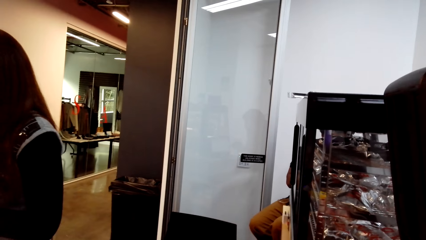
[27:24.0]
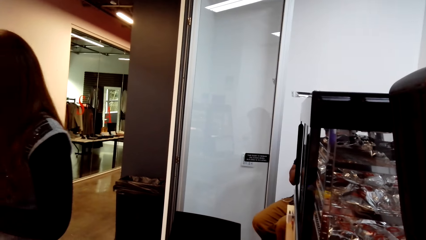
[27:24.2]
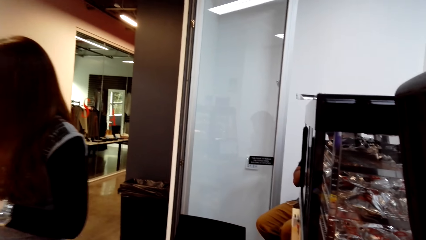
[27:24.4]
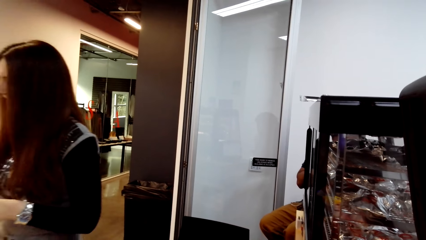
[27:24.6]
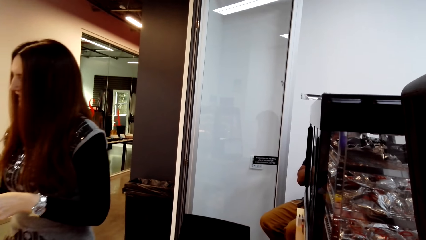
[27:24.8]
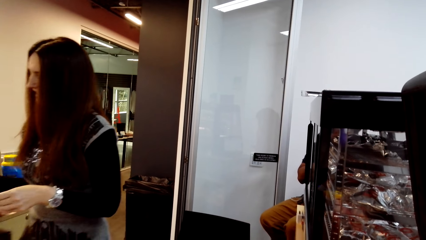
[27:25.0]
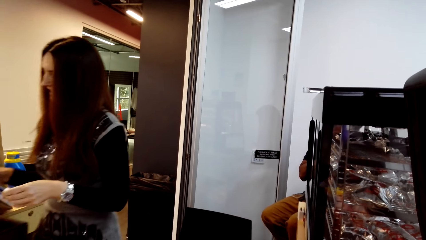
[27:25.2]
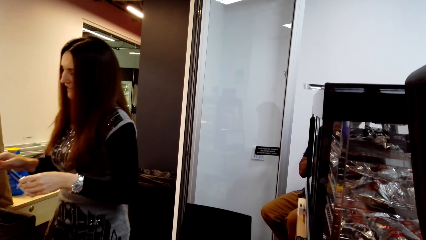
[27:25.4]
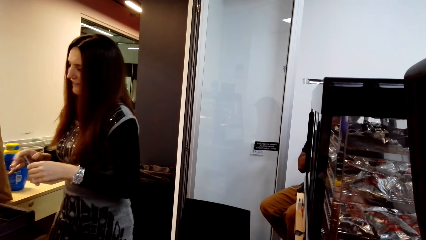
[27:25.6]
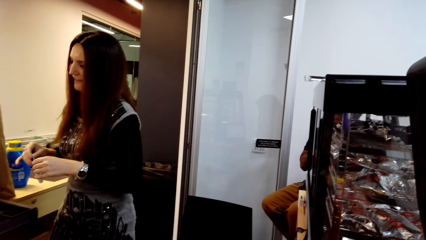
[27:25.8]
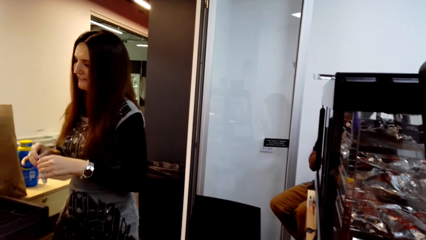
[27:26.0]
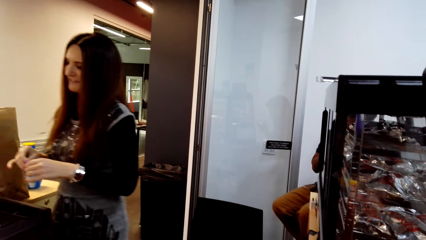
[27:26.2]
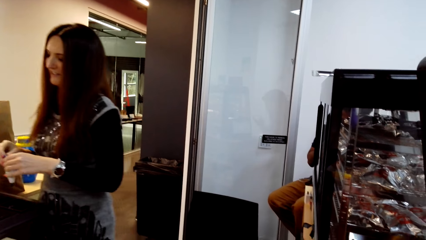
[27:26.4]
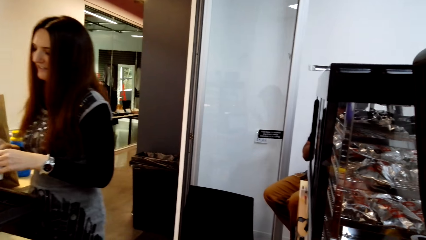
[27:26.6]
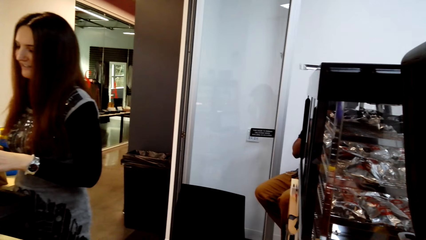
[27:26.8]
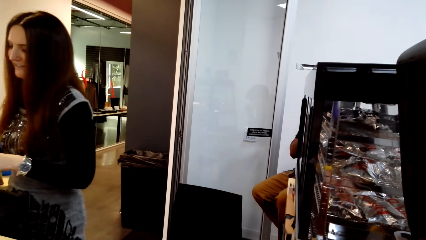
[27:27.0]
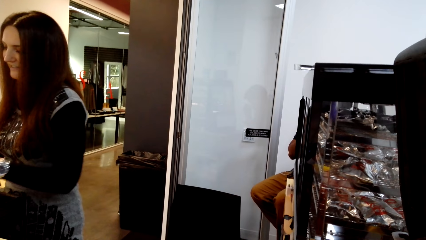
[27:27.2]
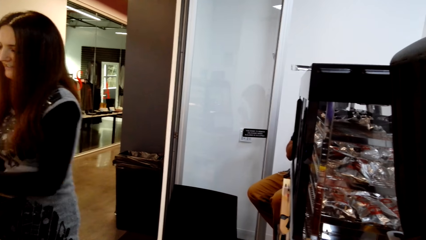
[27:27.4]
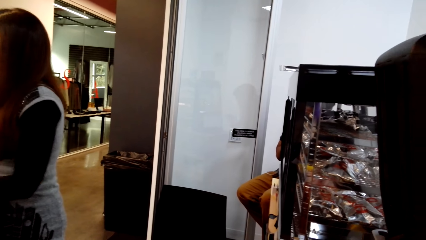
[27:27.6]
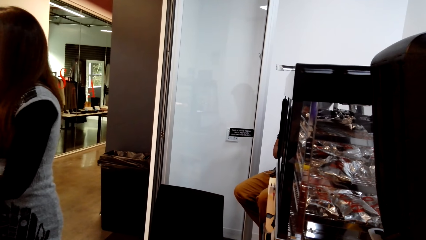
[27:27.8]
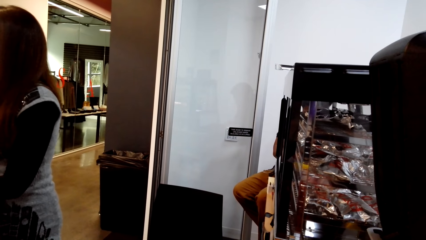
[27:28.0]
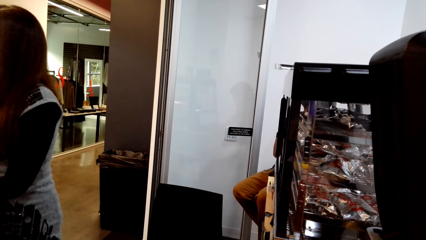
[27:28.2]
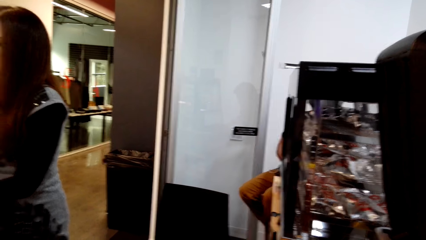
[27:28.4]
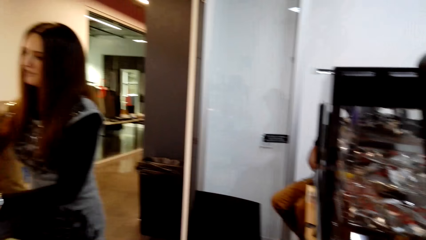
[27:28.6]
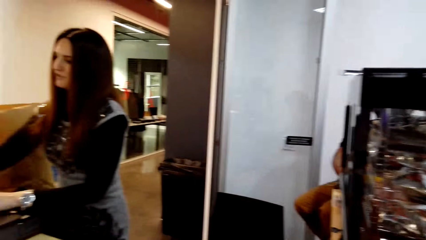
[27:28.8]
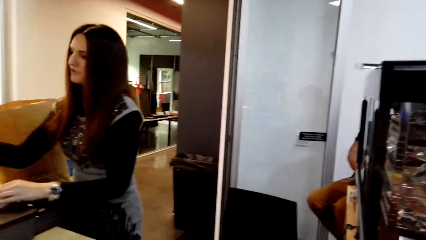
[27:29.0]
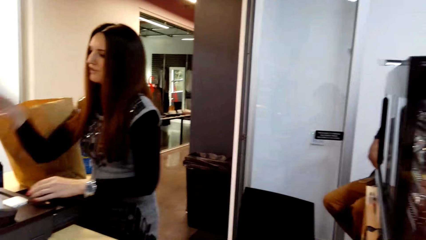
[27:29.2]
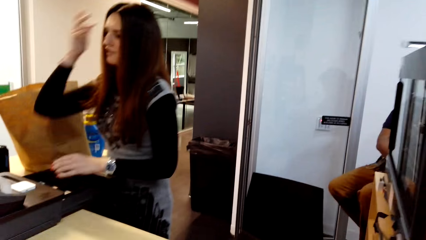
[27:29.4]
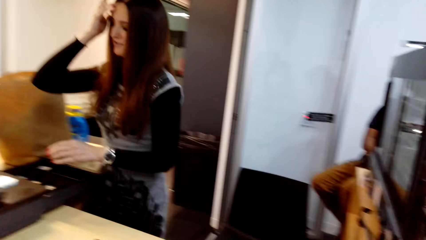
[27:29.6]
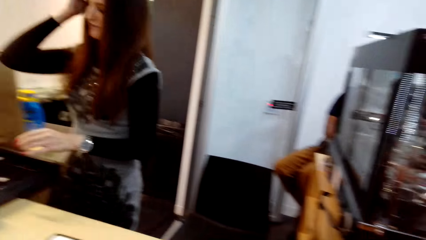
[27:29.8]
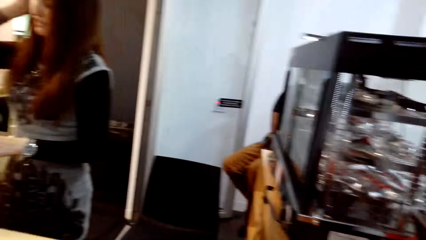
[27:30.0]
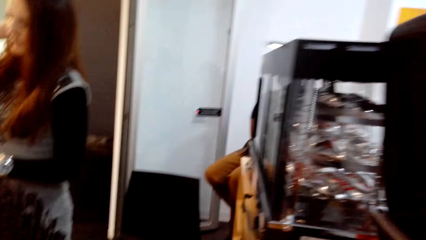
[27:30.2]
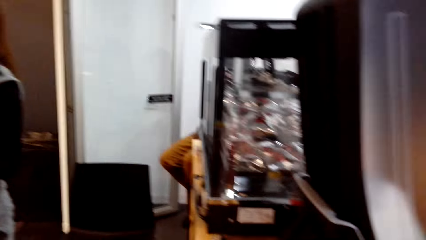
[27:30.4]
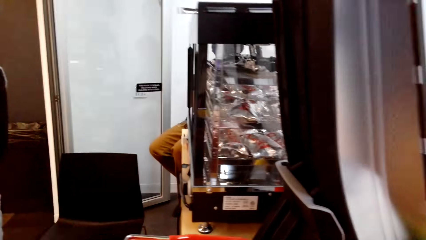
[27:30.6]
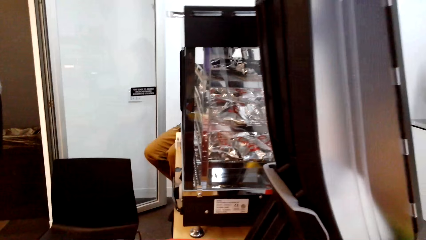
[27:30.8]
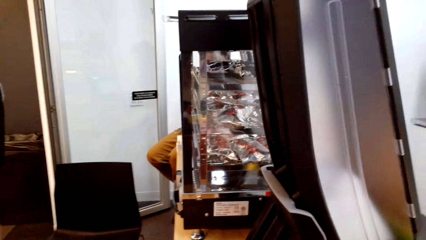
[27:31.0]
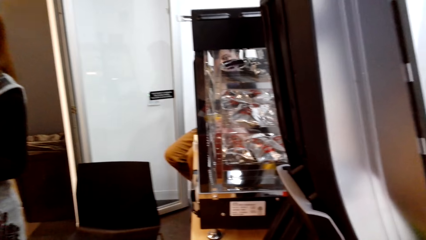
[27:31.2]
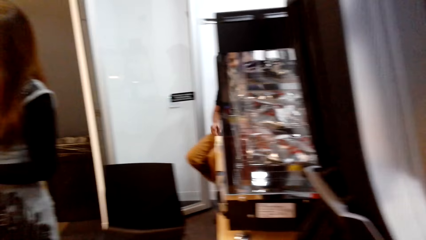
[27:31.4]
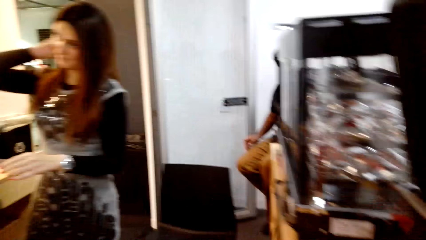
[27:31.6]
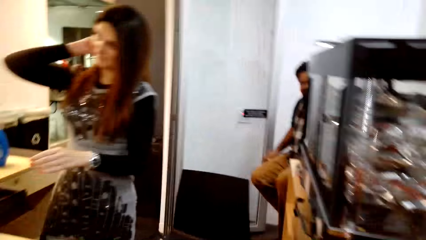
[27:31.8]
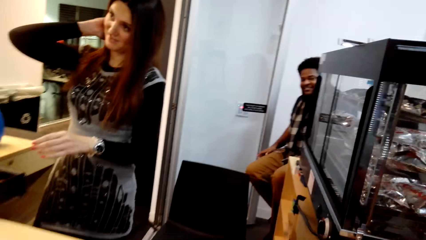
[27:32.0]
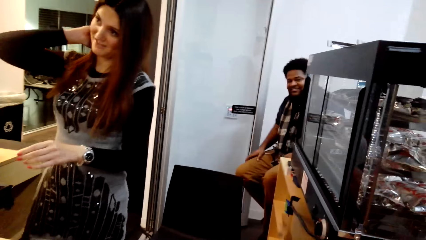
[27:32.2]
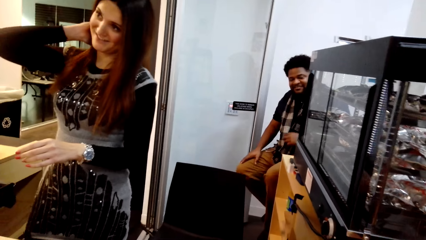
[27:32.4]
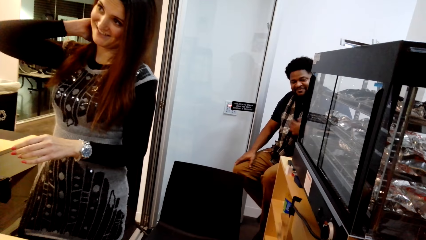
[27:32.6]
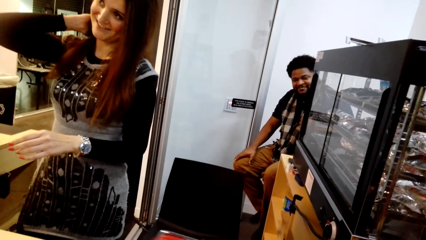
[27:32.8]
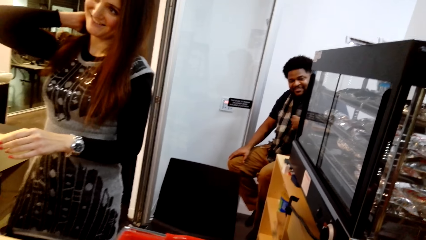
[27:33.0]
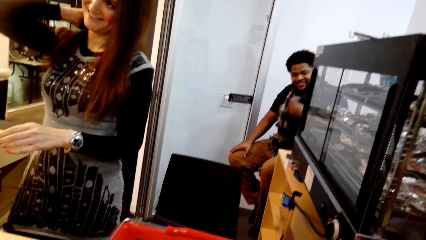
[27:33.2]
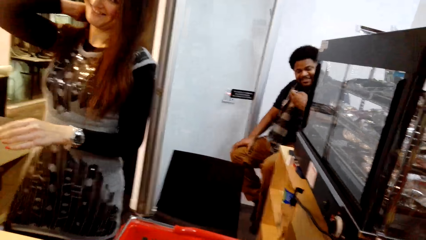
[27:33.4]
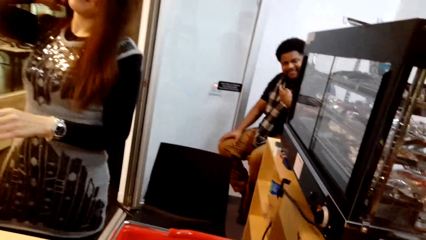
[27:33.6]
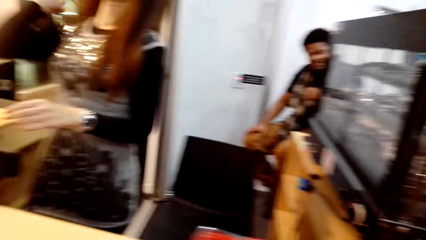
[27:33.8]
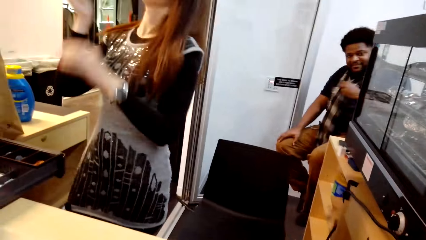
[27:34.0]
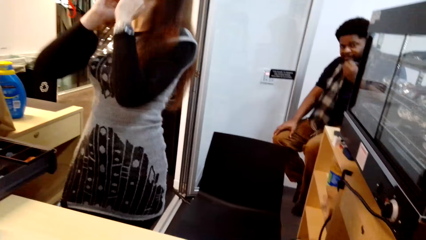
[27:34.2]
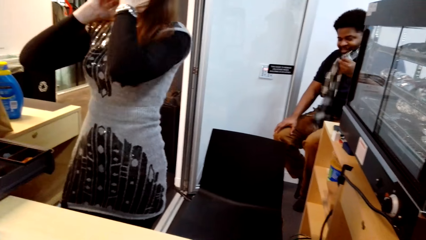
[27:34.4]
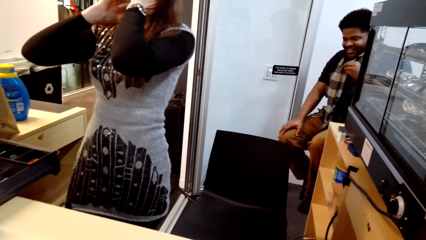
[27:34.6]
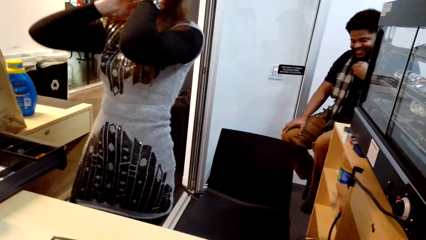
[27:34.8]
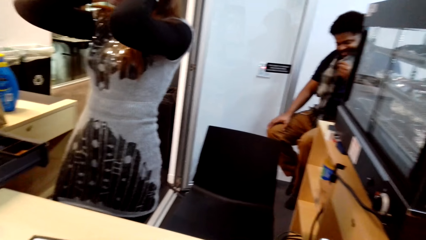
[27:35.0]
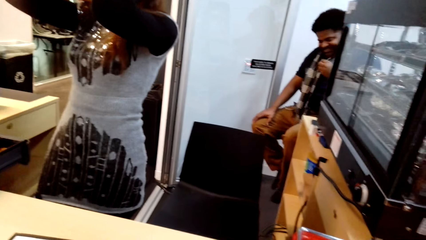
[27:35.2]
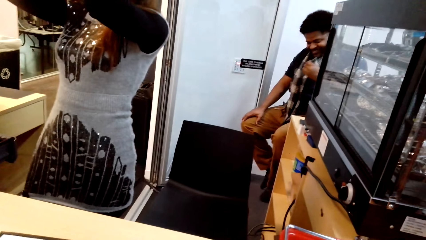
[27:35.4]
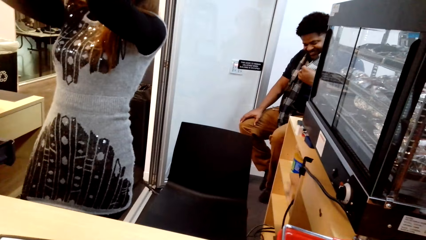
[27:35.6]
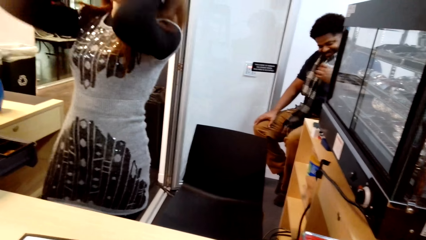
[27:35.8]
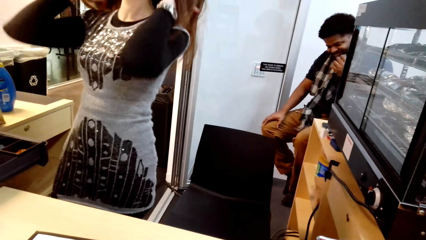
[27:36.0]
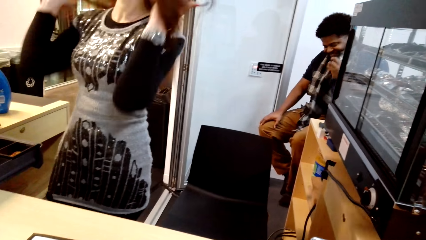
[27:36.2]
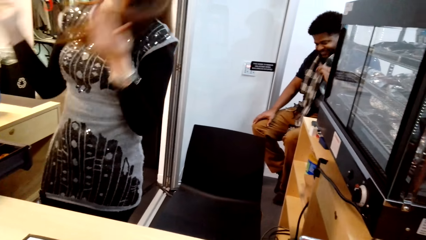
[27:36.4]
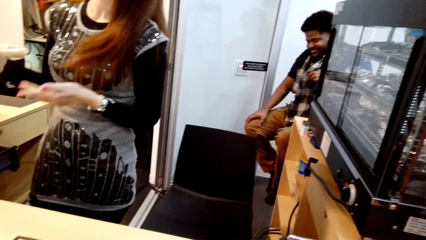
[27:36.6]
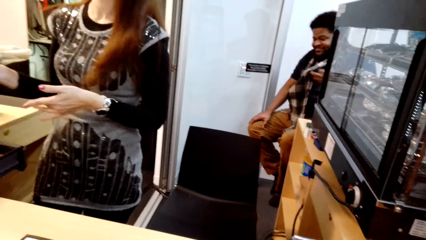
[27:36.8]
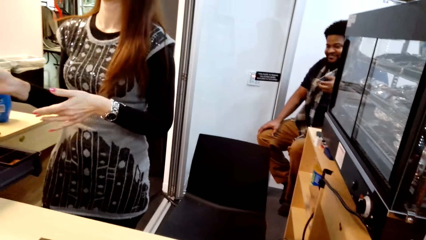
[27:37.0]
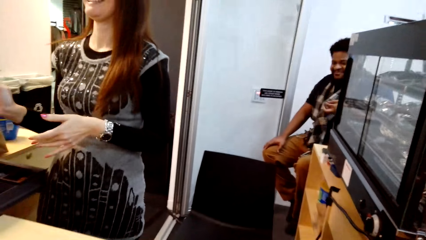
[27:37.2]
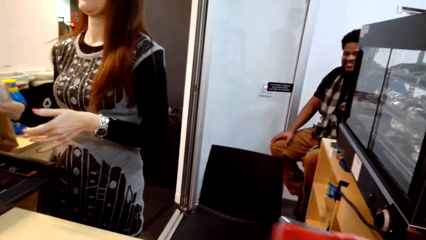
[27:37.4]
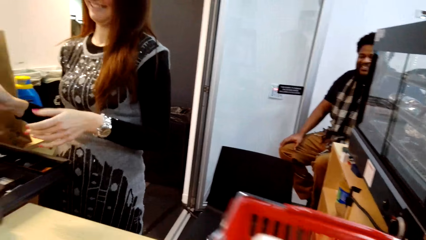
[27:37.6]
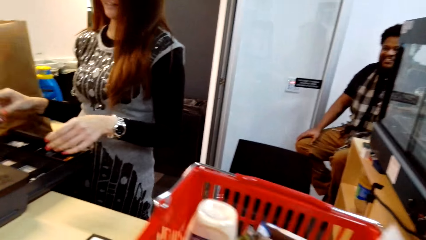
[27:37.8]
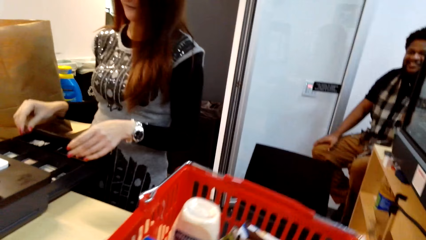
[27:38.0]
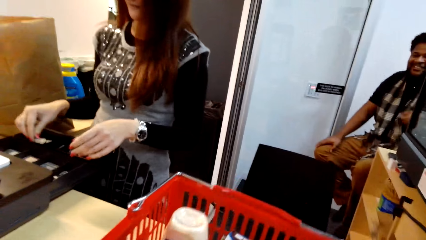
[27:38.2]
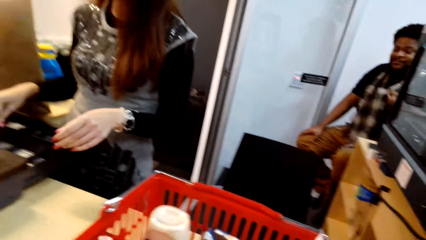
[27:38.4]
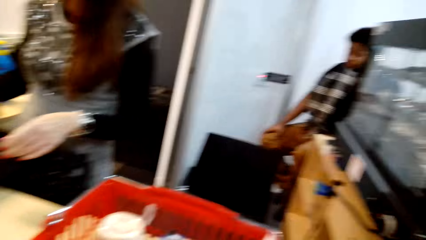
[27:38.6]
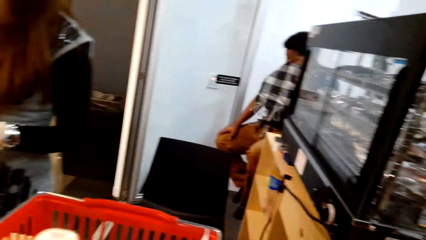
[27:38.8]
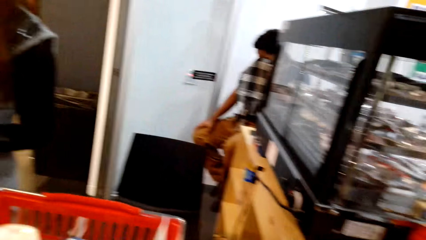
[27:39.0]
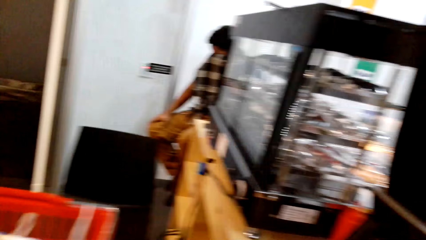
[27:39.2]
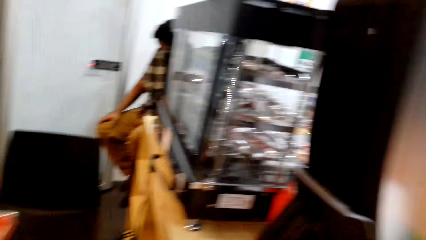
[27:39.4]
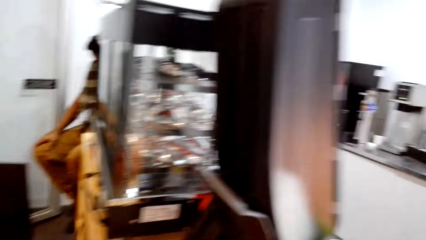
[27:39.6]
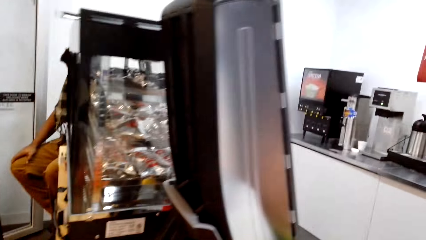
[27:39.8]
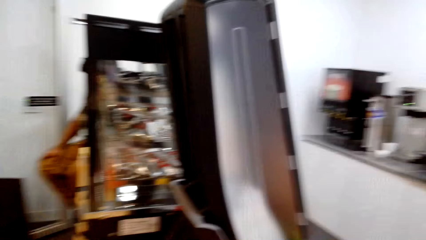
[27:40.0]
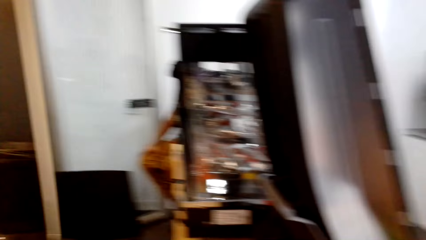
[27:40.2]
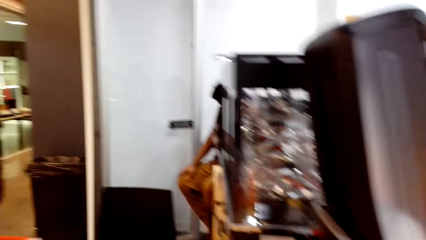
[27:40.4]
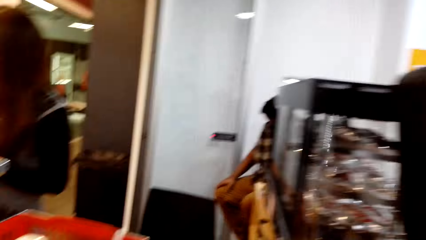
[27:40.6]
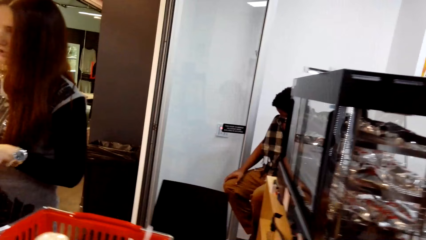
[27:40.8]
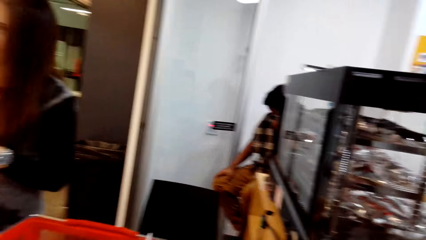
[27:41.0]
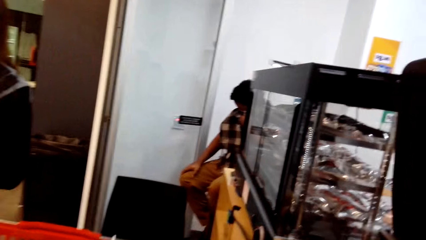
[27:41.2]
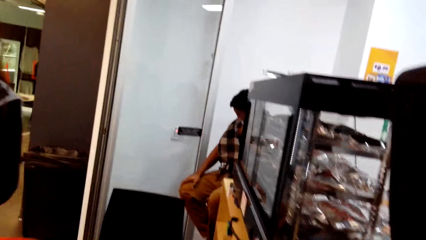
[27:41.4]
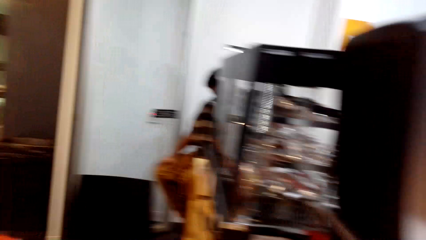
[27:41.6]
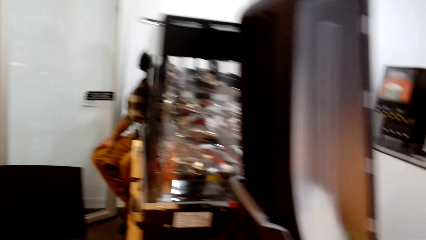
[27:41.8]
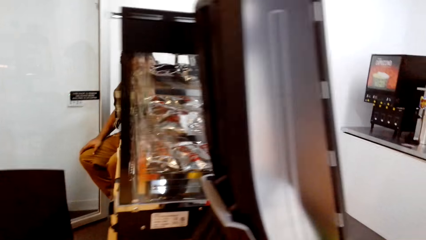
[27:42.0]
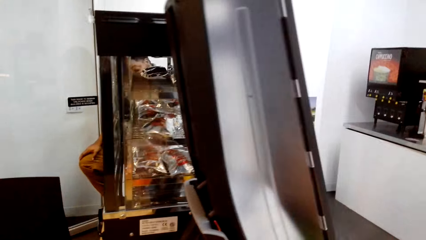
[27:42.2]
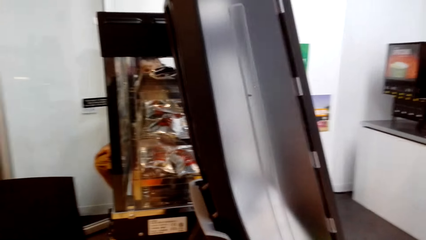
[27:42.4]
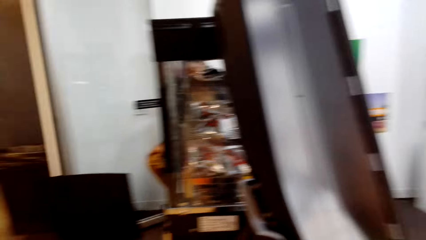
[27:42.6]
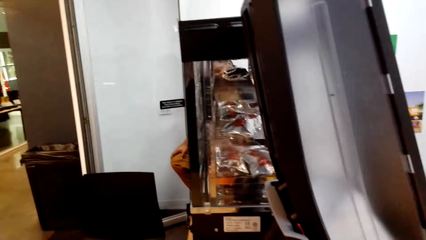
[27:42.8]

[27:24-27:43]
The camera wearer moves the shopping basket on the table. They stand on the floor.
